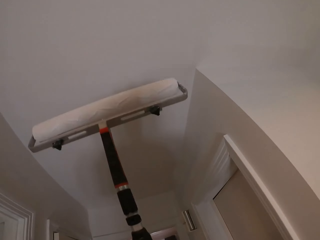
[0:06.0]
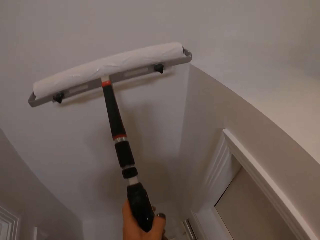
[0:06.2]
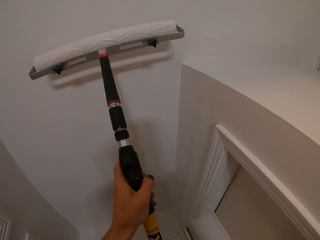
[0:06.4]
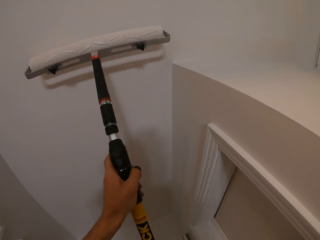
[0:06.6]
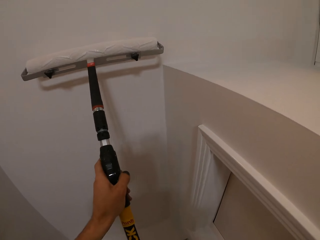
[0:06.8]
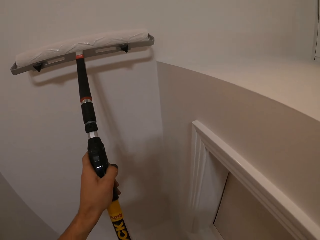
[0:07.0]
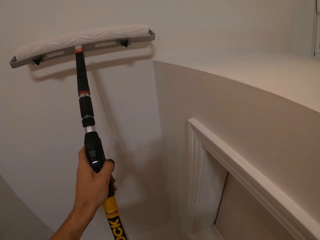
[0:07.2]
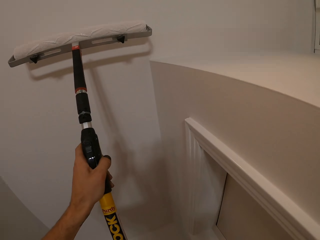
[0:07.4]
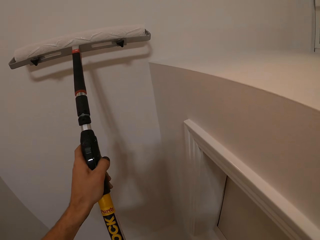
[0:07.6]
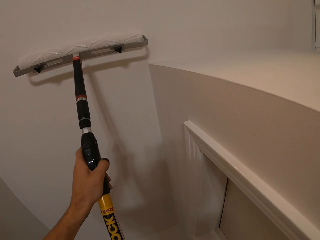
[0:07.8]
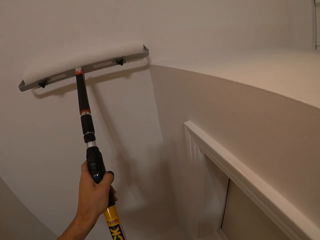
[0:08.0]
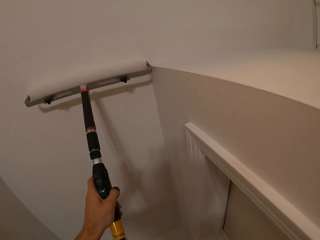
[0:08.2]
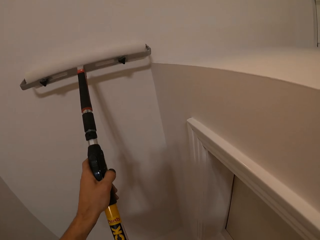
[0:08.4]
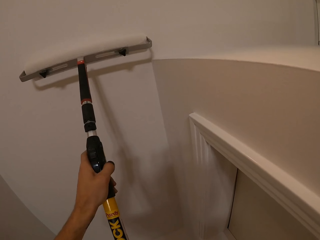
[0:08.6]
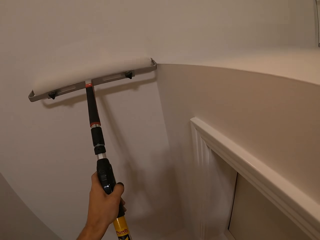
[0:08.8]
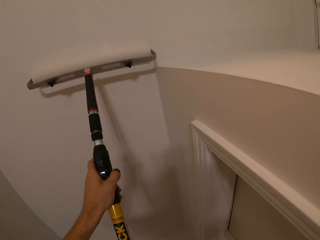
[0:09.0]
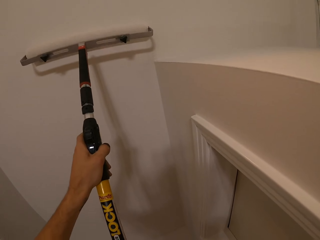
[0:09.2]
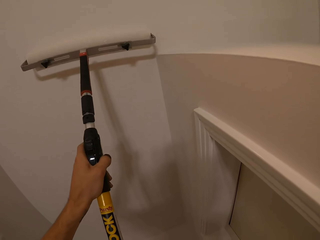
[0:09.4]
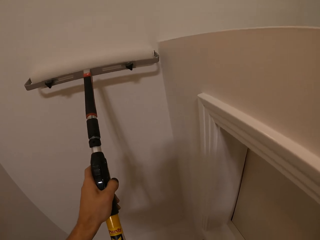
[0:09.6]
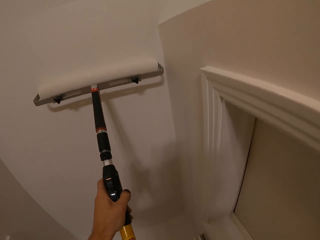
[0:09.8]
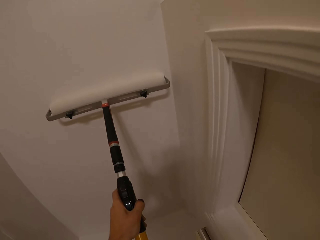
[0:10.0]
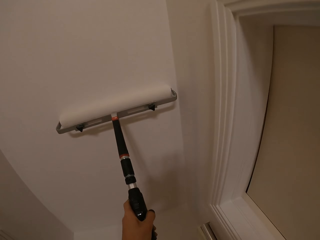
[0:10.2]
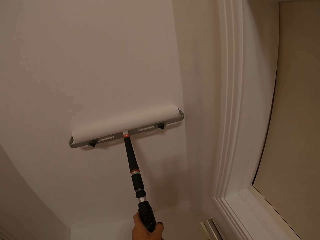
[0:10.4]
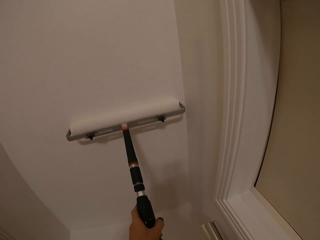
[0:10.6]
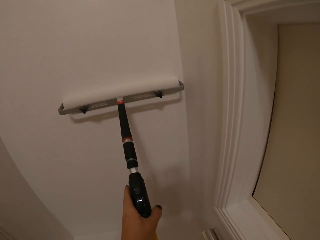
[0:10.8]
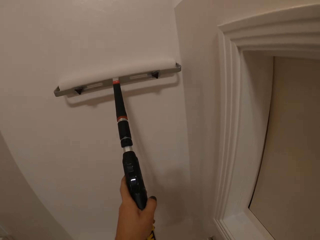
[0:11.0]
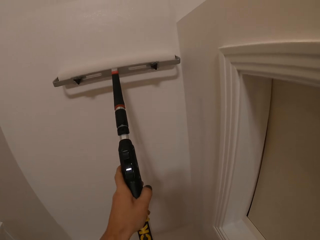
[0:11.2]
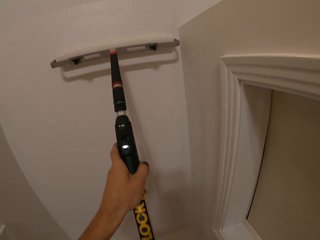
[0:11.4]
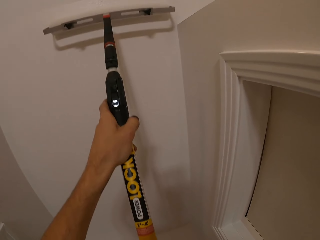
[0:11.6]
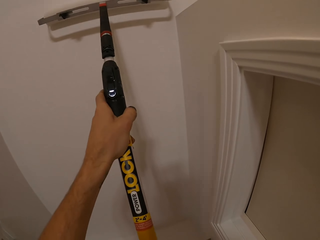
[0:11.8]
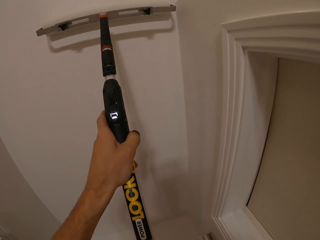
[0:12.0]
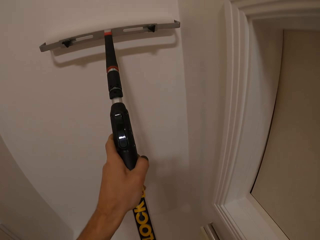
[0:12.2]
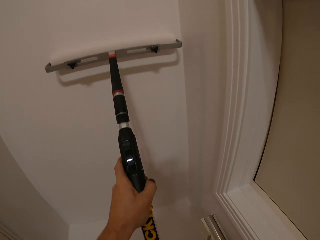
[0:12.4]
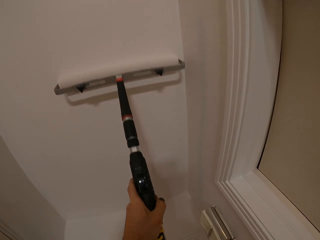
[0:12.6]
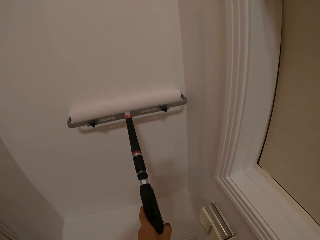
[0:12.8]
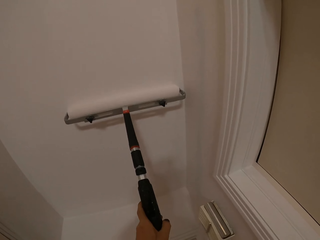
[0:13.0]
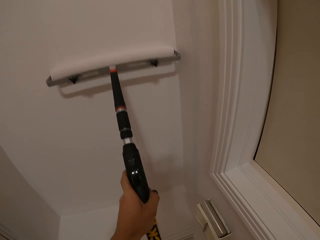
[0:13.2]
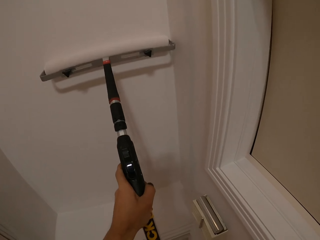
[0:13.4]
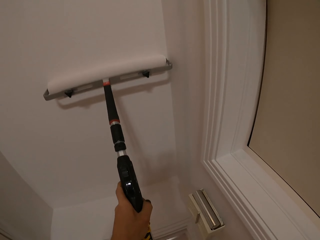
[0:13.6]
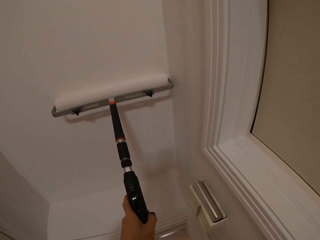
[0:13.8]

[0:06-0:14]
The camera wearer paints the ceiling. They paint on the house wall.

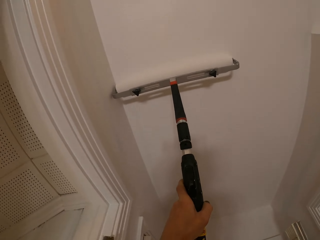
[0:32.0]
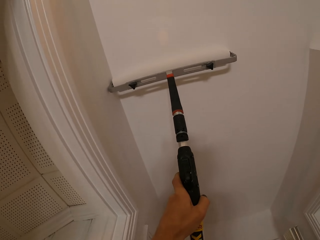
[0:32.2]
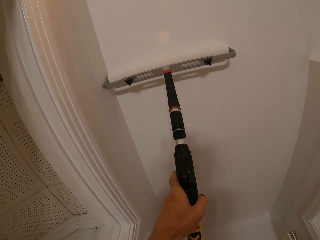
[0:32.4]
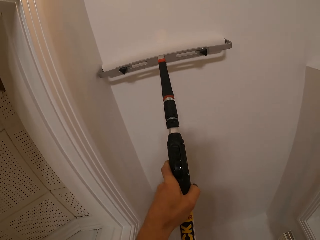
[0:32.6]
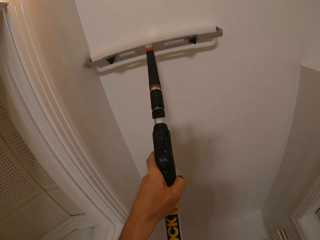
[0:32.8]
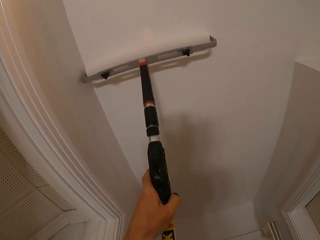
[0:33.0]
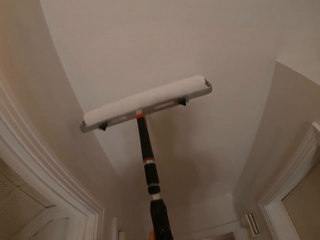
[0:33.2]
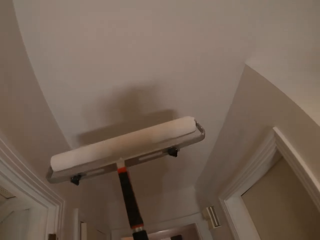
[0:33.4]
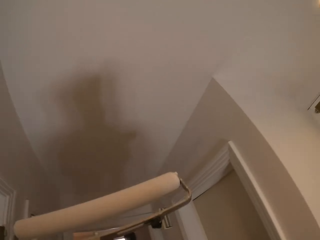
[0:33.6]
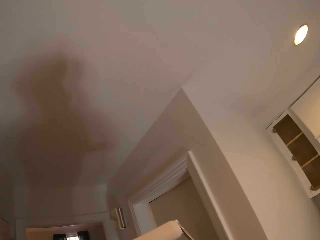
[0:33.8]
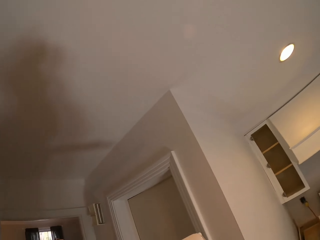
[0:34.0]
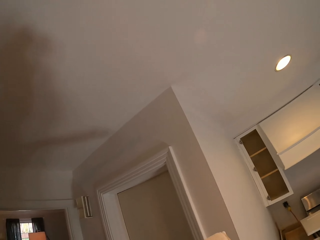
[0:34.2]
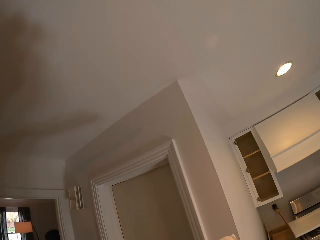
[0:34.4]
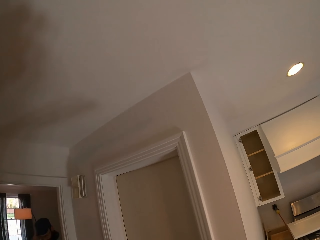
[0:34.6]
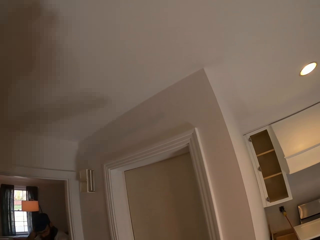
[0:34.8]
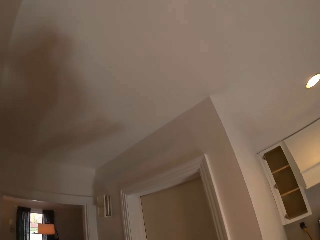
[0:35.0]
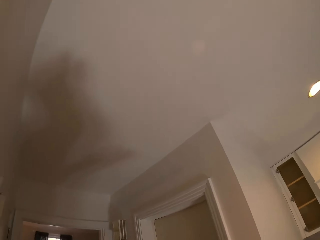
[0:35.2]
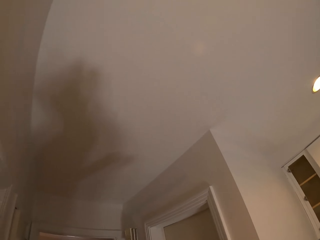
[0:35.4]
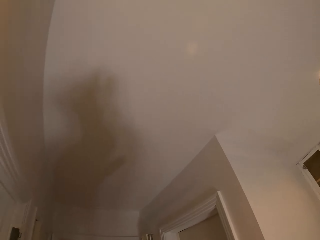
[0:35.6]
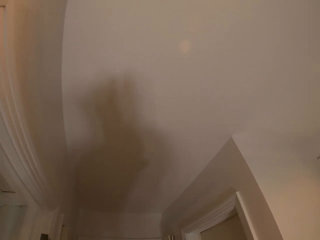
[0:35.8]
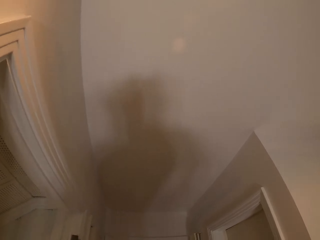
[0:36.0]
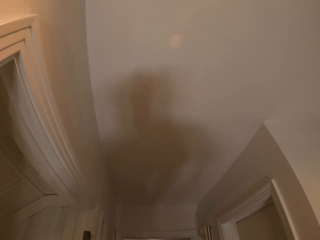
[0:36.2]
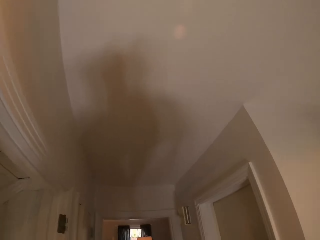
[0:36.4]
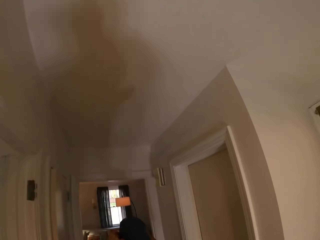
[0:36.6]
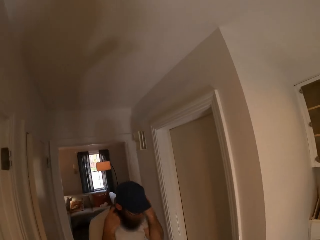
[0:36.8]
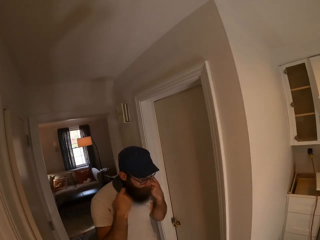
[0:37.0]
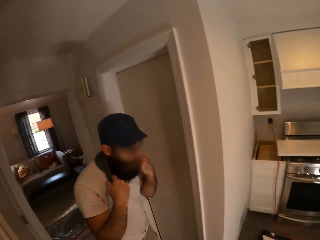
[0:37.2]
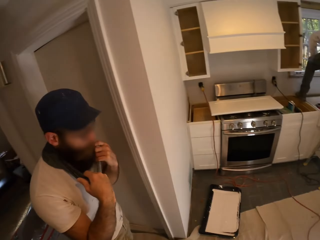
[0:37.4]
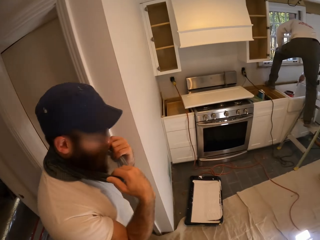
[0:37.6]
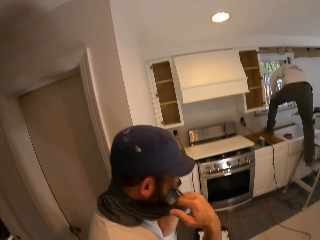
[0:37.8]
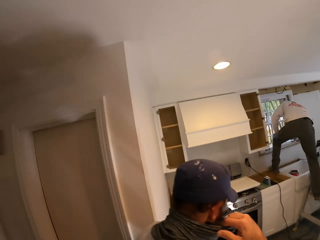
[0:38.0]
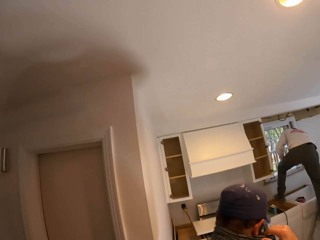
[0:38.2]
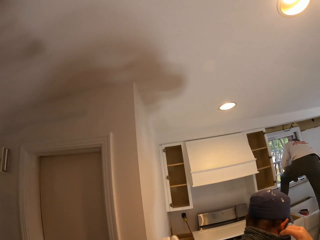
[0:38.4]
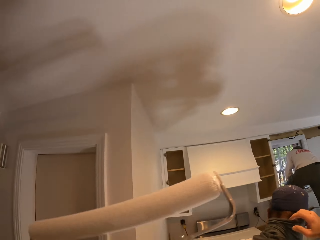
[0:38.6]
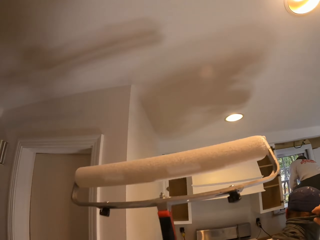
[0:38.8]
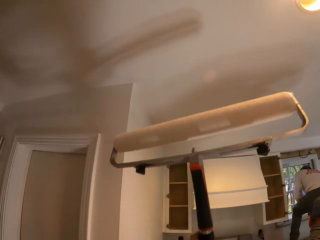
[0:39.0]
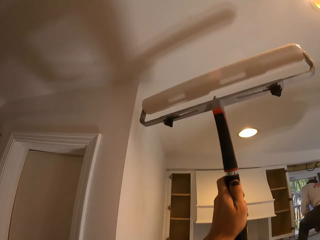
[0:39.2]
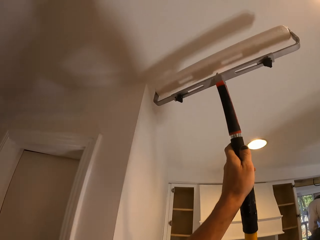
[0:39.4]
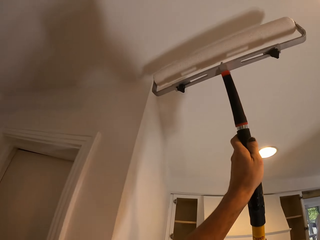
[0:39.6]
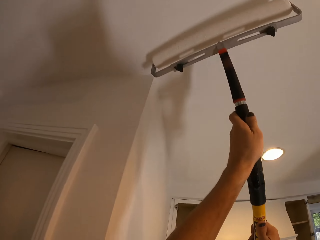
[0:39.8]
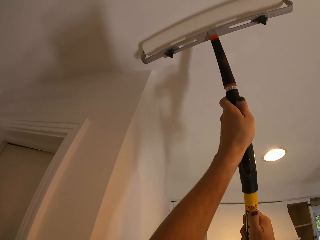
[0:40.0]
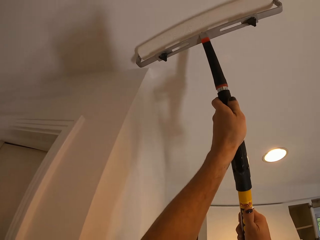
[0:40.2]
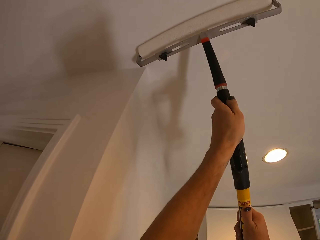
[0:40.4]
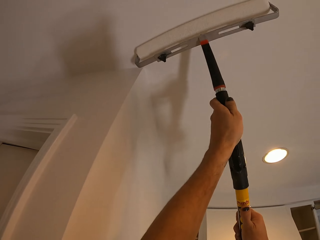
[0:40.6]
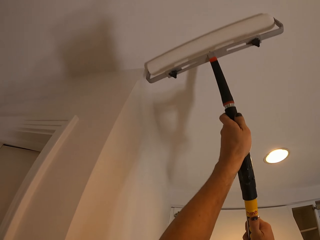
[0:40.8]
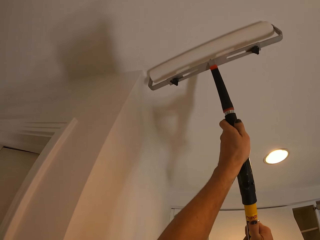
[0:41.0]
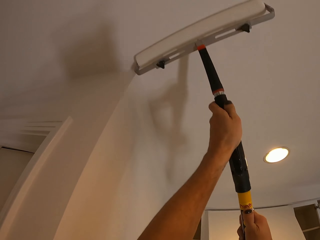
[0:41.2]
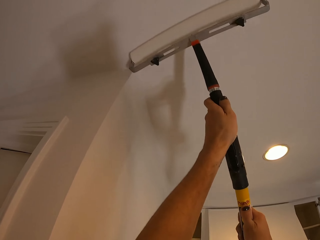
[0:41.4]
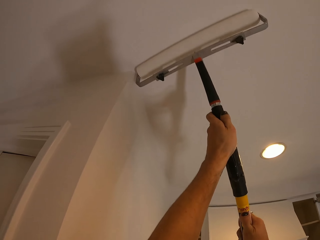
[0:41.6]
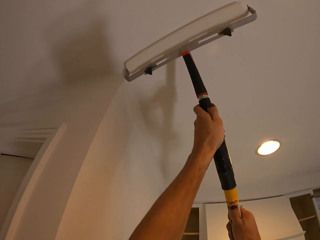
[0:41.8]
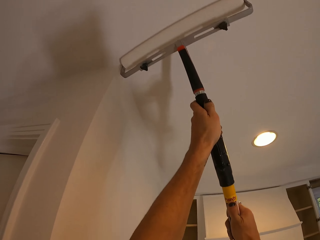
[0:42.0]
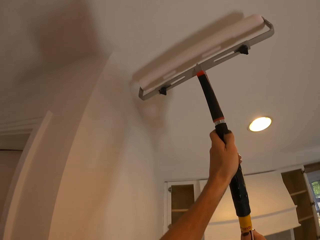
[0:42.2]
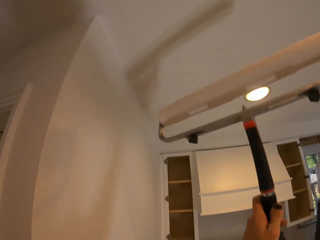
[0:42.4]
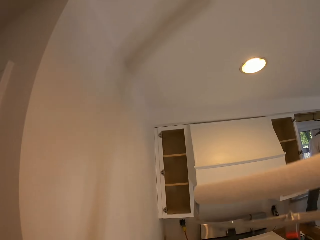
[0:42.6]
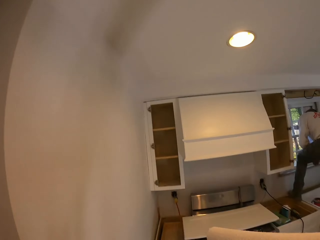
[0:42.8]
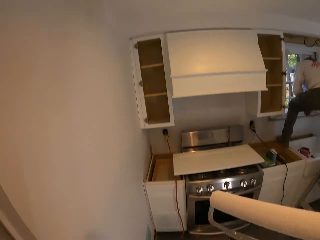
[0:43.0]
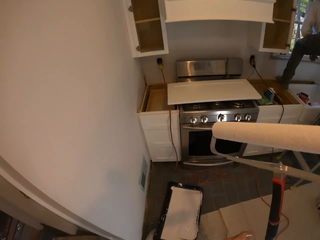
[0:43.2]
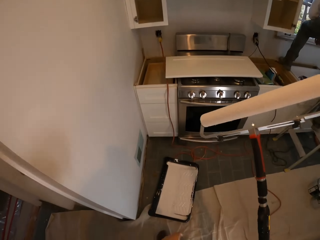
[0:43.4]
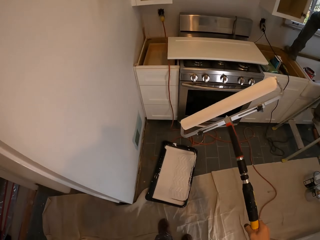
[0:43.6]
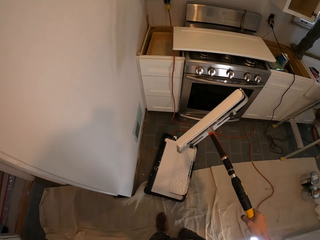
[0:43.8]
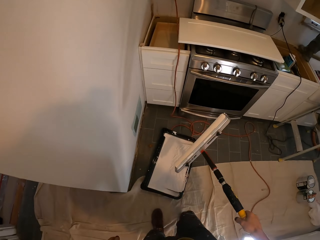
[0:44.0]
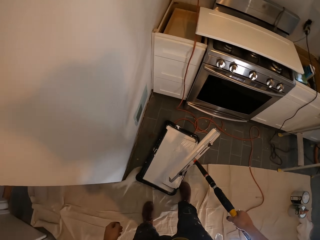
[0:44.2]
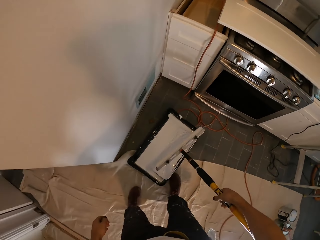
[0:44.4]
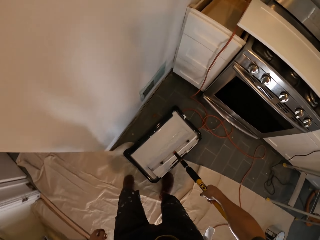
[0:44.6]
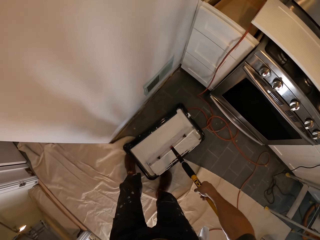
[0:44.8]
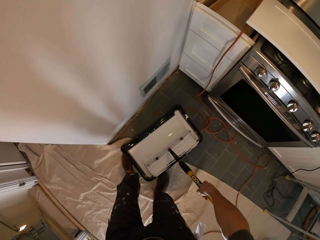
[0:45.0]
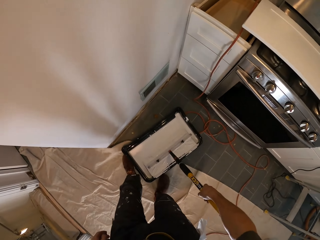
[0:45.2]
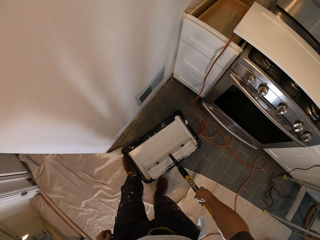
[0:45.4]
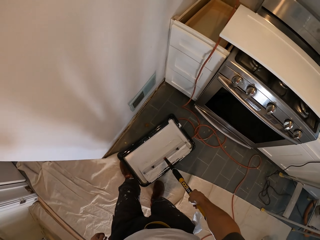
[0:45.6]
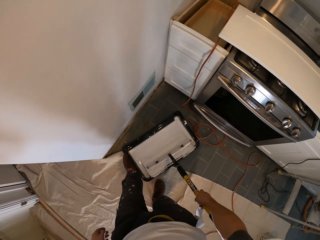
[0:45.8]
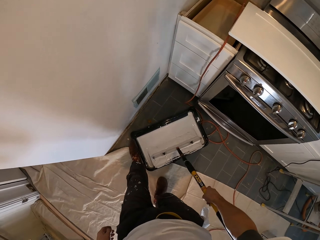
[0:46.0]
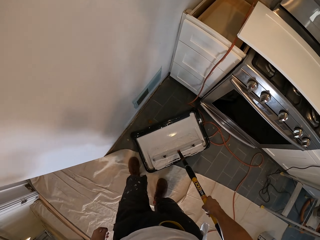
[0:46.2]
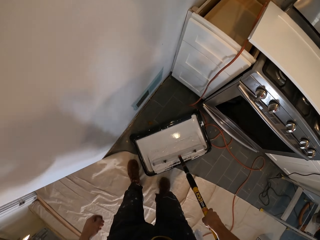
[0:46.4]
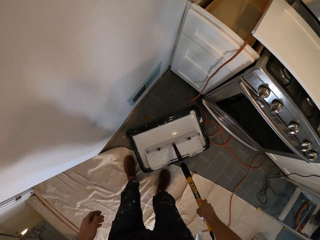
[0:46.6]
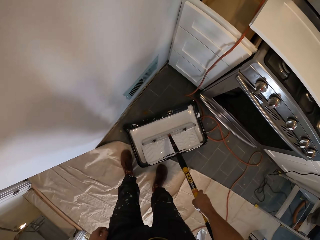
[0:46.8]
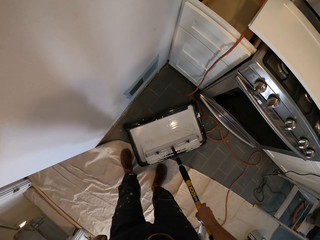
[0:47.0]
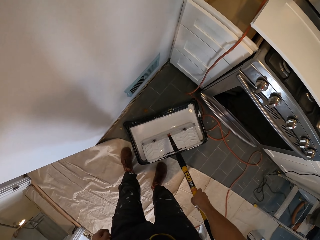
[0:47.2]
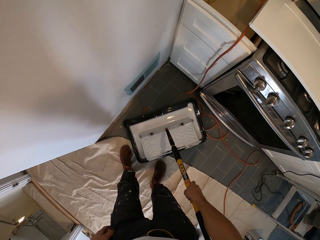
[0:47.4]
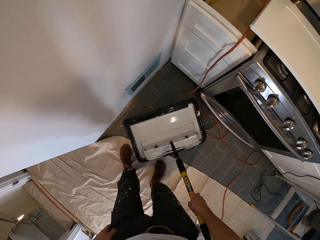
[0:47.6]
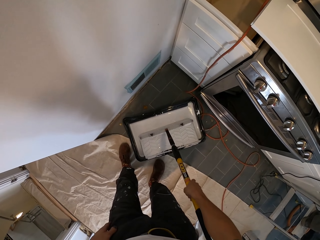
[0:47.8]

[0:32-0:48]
The camera wearer looks around the house wall. A man walks in the house. The camera wearer paints the ceiling. They paint on the house wall. They look around the house wall. They rub the roller on the paint. They dip the painting roller in the paint. They move the paint container.
